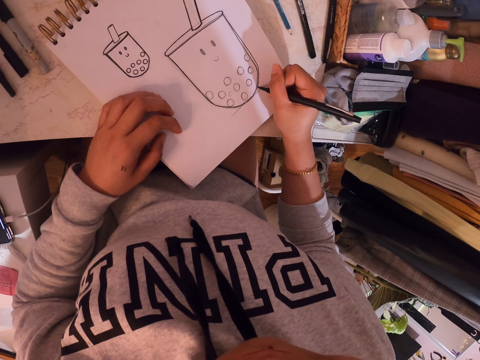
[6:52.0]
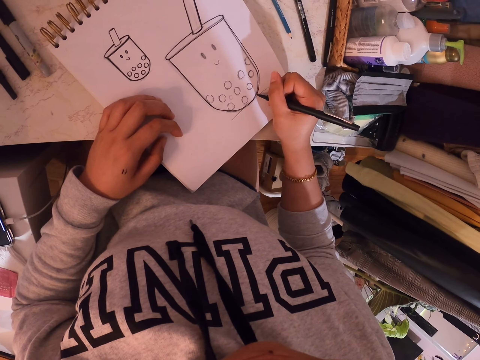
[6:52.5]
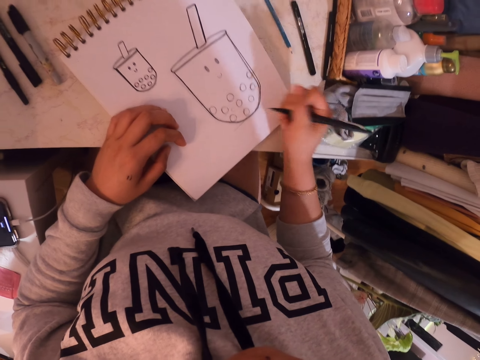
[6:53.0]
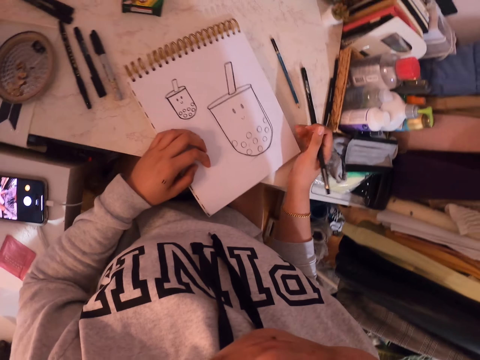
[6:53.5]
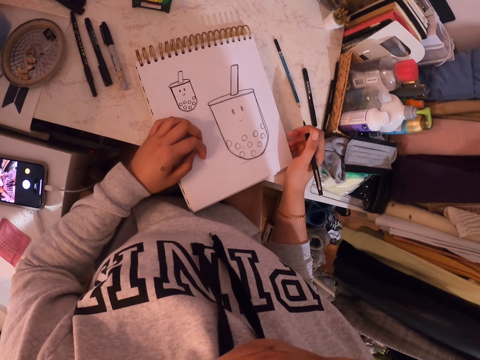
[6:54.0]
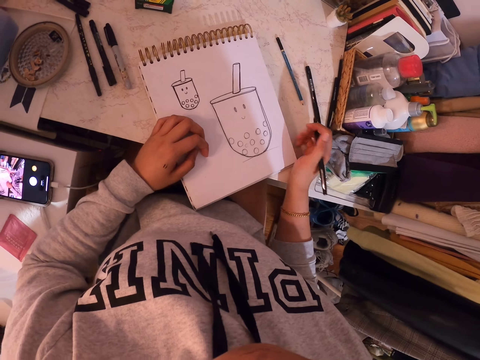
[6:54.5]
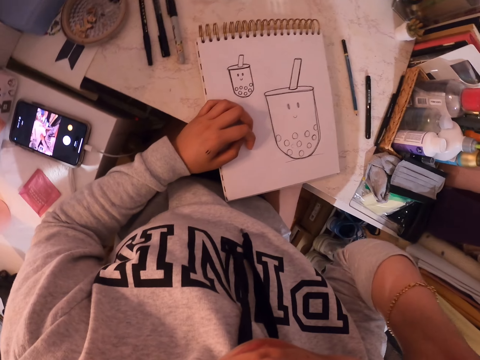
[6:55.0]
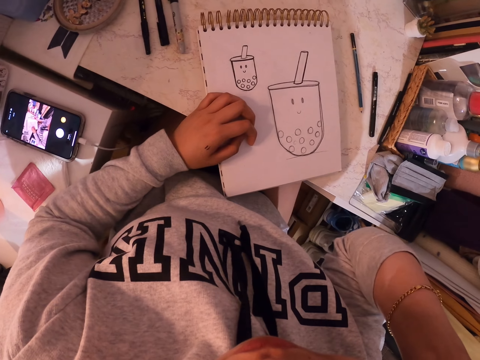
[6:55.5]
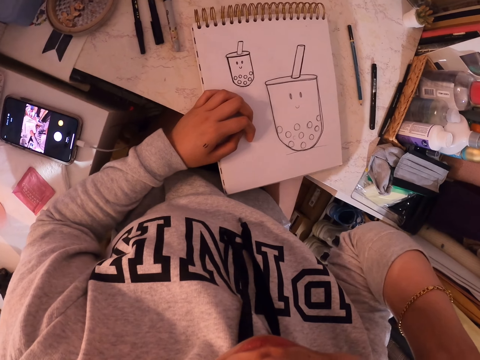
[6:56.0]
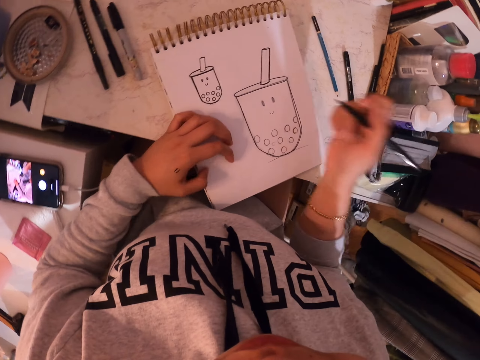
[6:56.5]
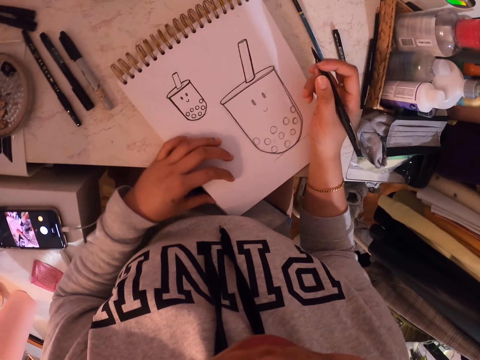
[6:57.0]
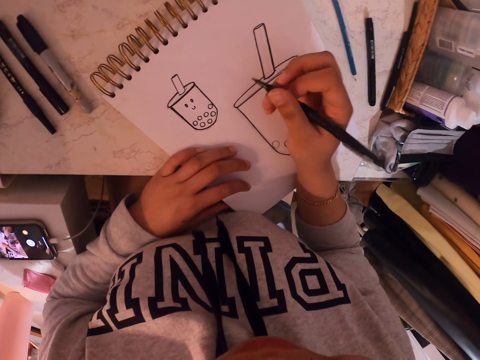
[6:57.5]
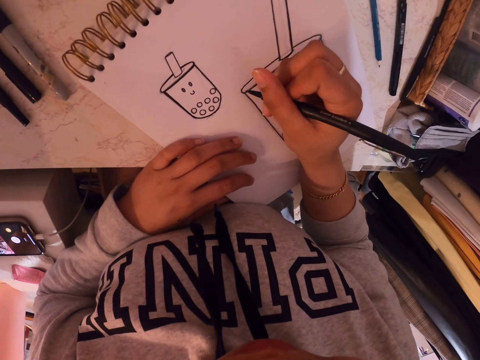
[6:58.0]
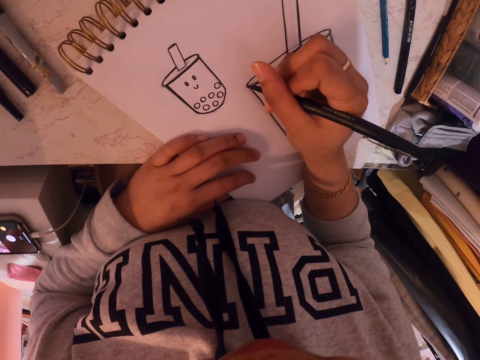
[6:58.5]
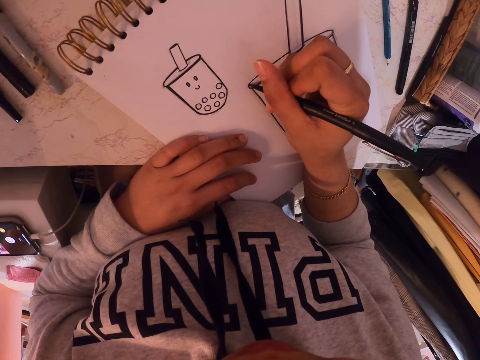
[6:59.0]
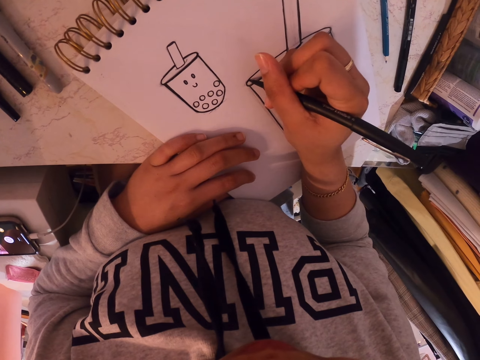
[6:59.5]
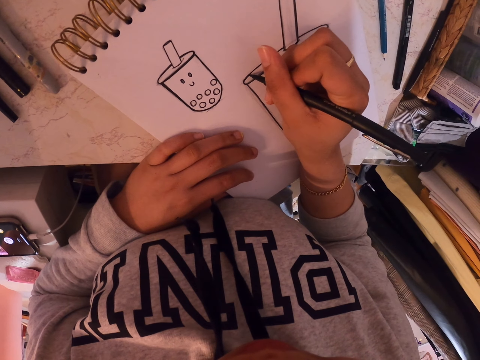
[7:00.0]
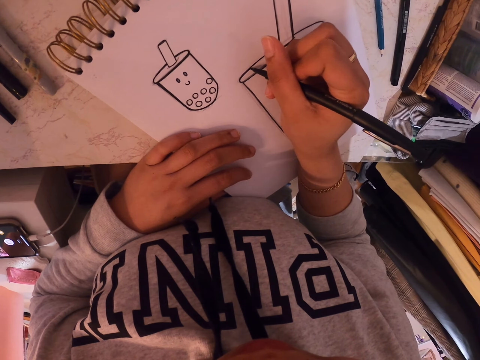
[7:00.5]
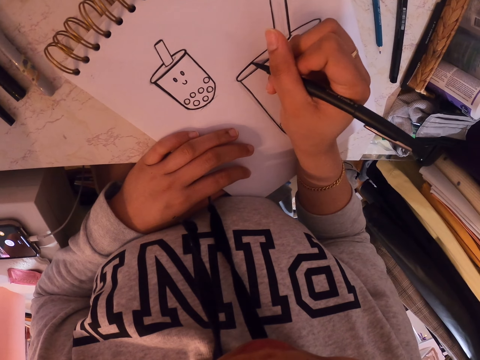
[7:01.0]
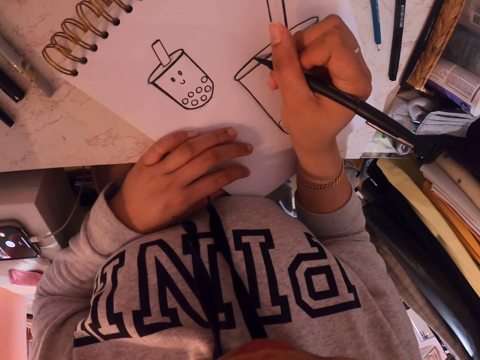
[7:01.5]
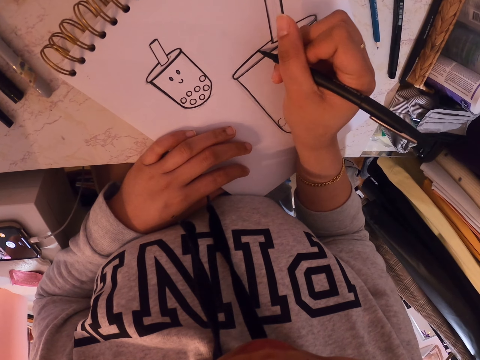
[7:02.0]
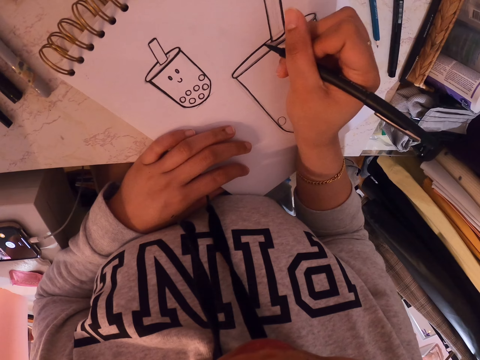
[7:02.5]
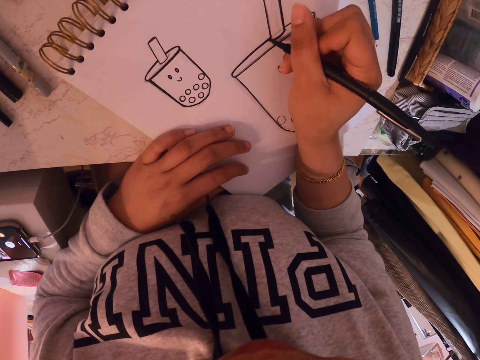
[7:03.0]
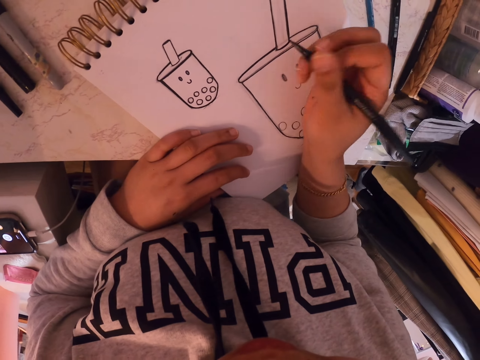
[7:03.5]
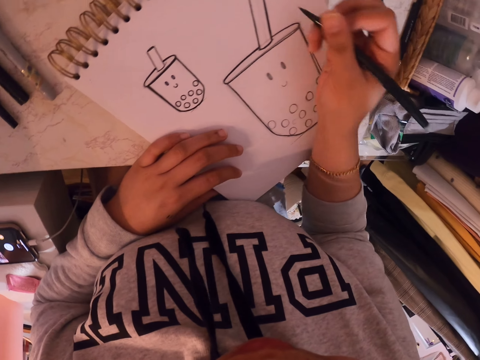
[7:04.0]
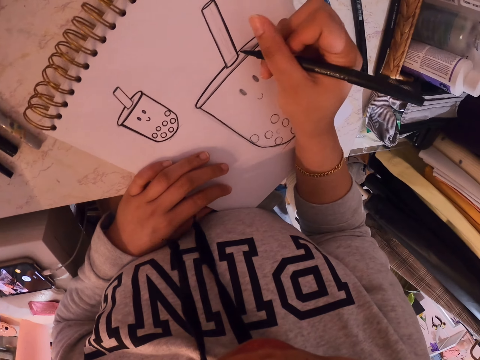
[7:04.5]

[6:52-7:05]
The camera wearer stares at the drawing. They adjust the book on the table. They adjust the camera on their head. They move a hand. They adjust the drawing book on the table. They draw on the art book with a paint pen.

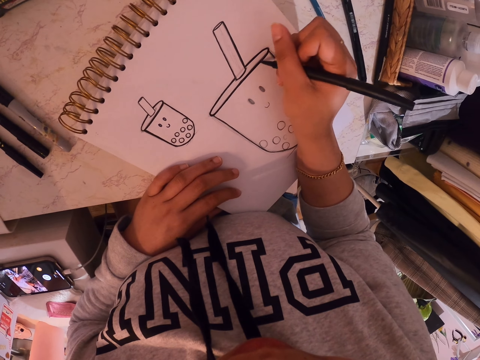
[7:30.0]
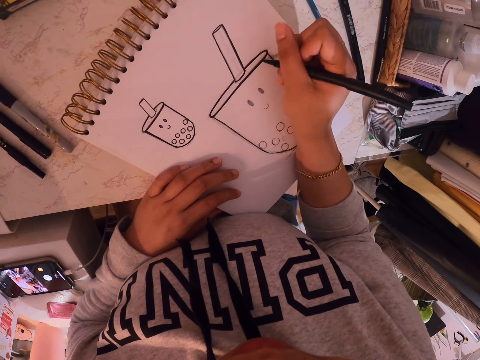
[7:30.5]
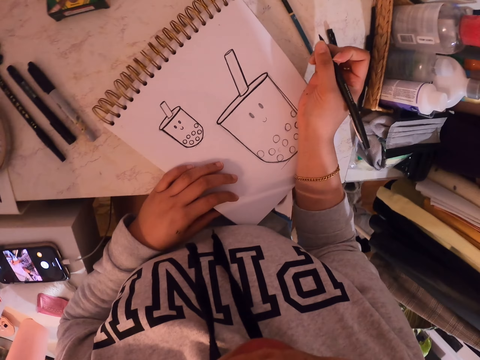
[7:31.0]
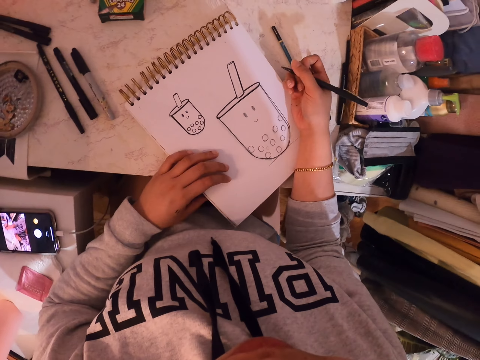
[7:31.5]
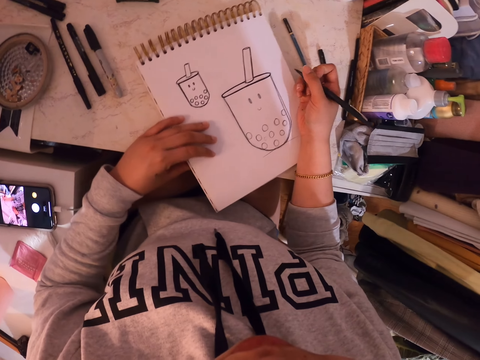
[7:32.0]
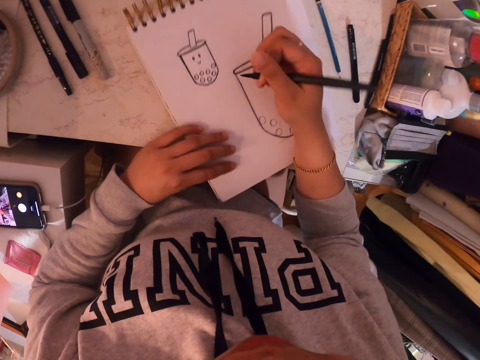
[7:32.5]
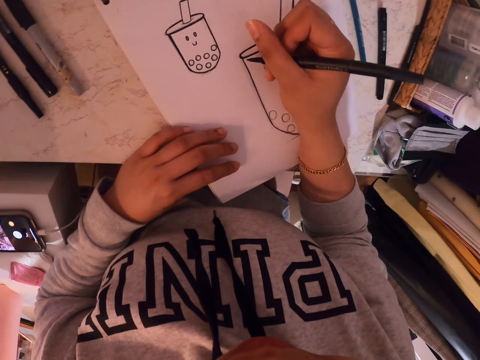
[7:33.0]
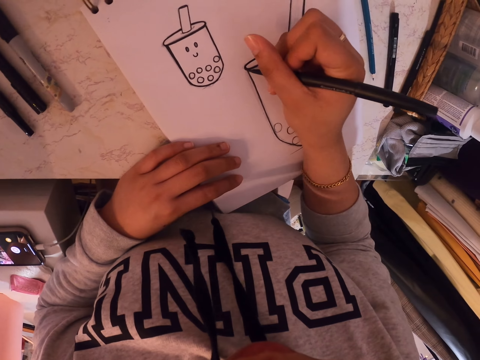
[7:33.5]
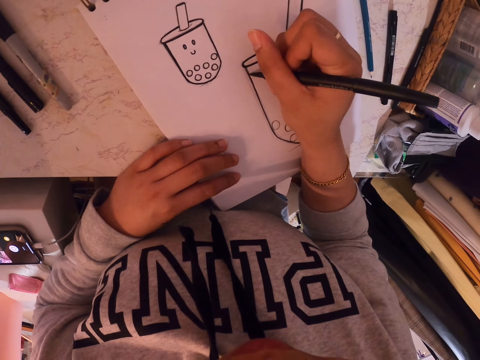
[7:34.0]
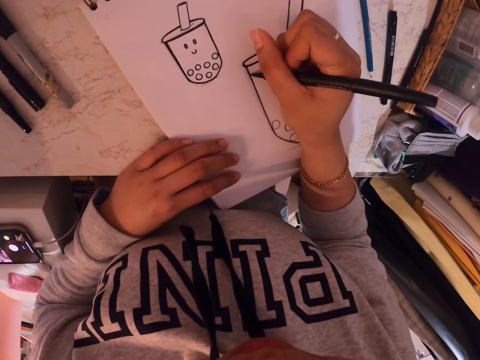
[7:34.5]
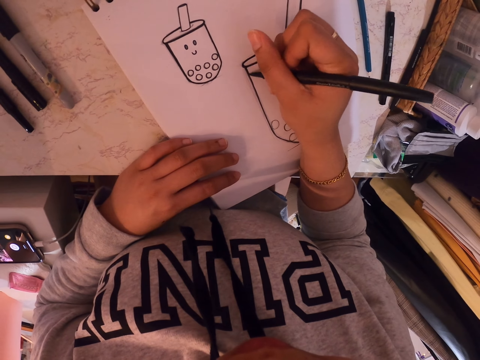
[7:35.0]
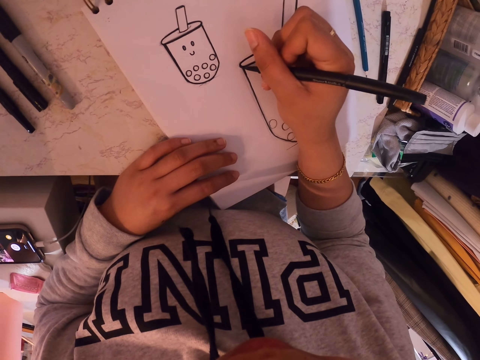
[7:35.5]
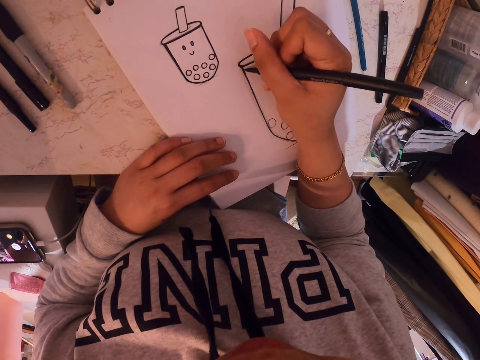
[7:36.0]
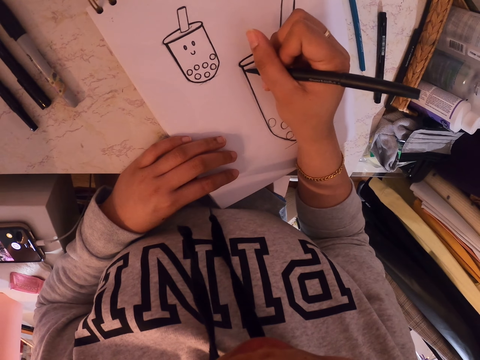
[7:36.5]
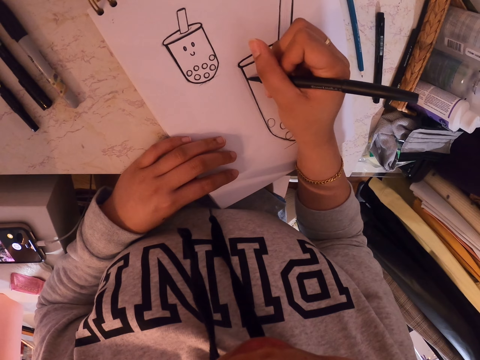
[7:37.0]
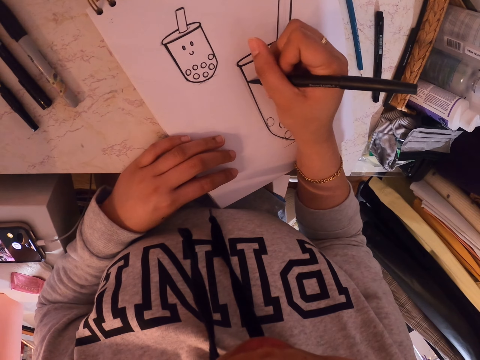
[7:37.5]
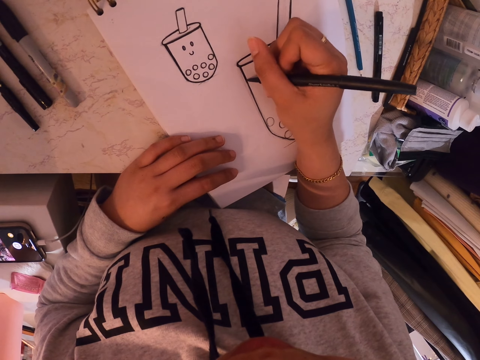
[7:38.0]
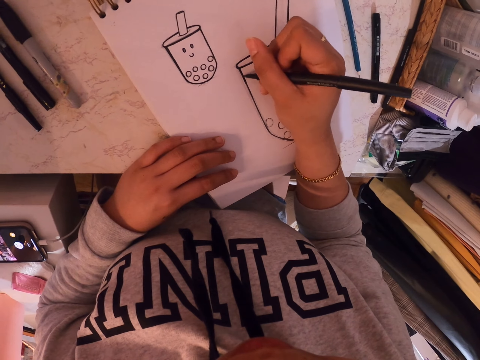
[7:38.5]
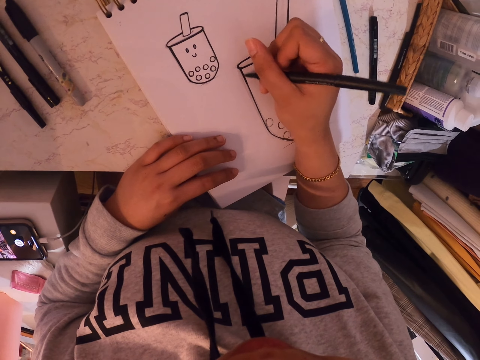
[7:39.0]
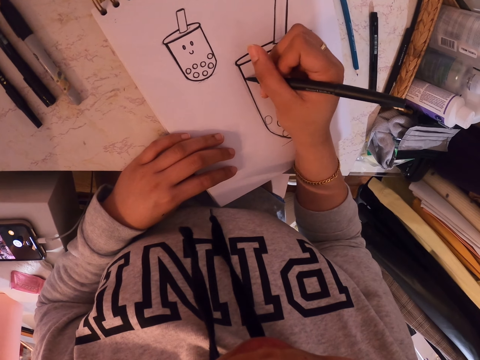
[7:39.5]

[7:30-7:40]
The camera wearer stares at the drawing. They adjust the drawing book on the table. They paint a drawing on the art book with a paint pen.

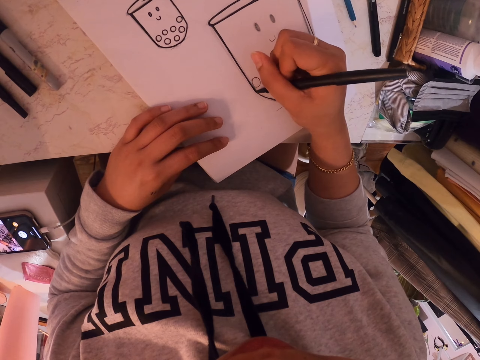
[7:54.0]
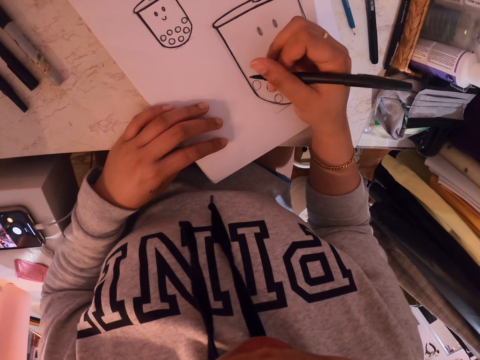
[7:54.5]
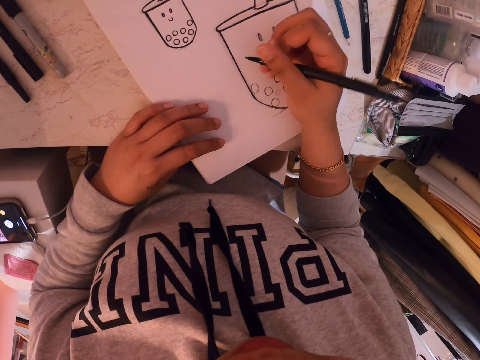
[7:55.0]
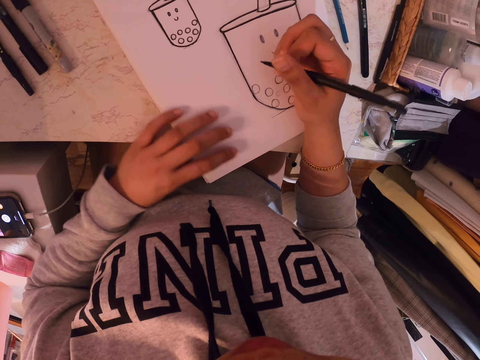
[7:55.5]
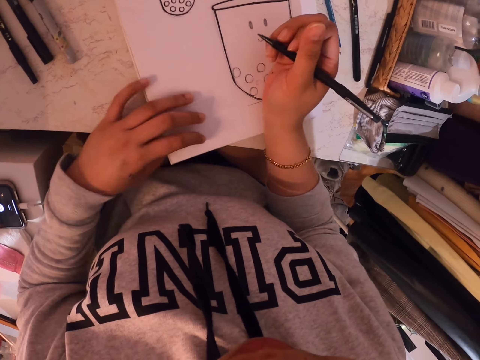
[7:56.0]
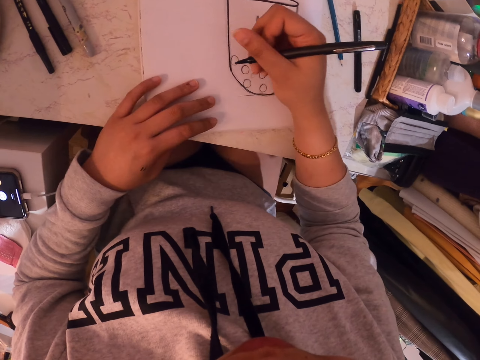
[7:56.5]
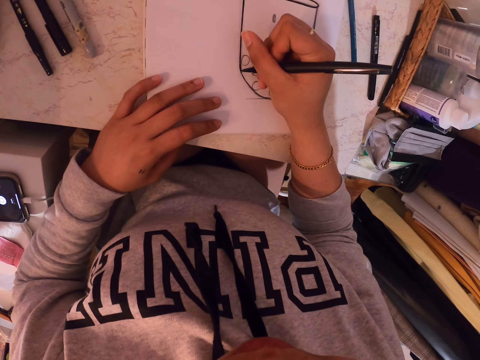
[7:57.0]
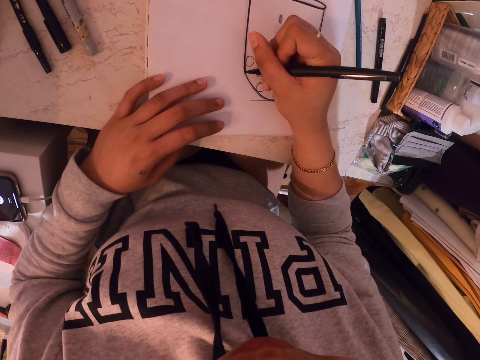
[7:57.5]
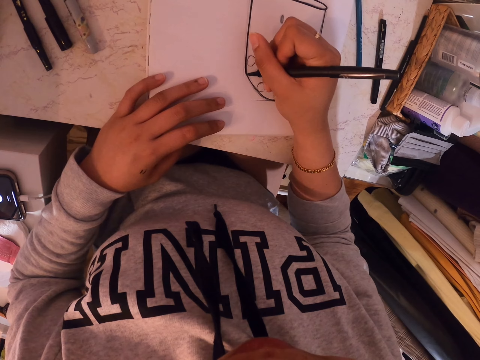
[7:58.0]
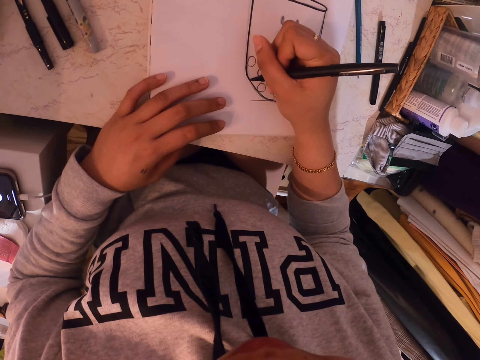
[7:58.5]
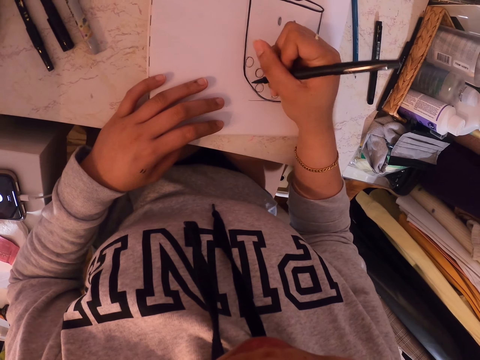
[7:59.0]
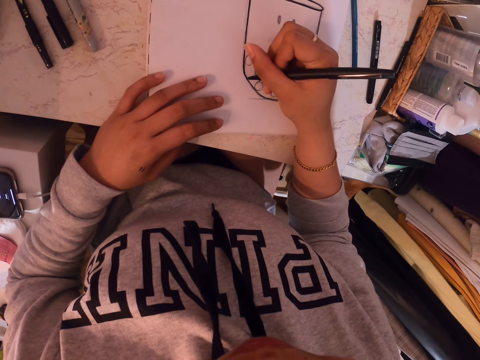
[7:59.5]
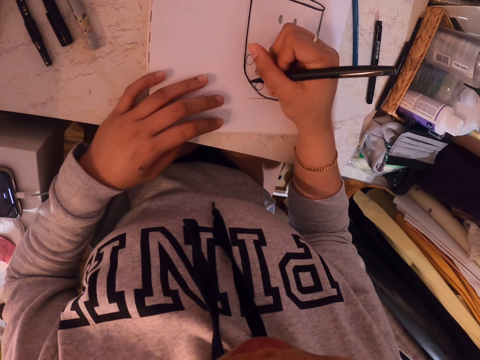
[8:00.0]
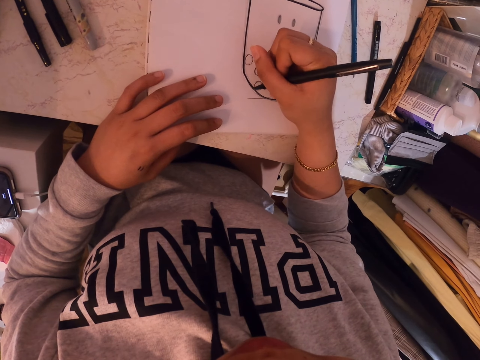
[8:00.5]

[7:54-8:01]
The camera wearer moves a drawing book. They paint a drawing with a paint pen.
